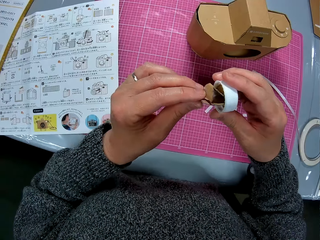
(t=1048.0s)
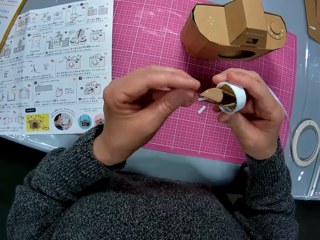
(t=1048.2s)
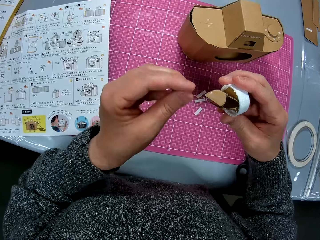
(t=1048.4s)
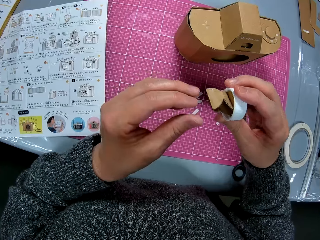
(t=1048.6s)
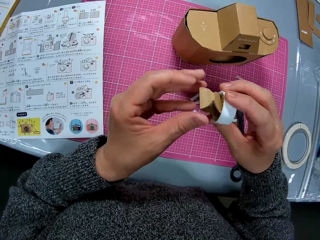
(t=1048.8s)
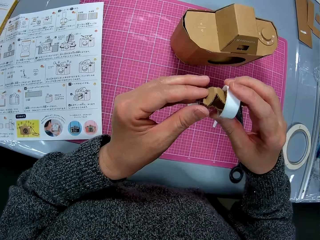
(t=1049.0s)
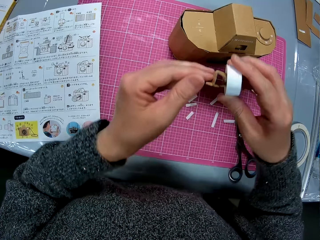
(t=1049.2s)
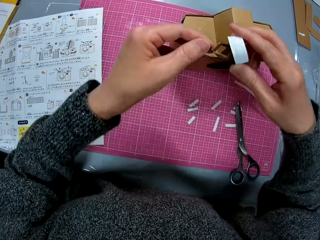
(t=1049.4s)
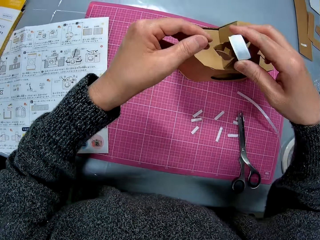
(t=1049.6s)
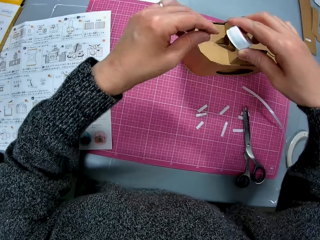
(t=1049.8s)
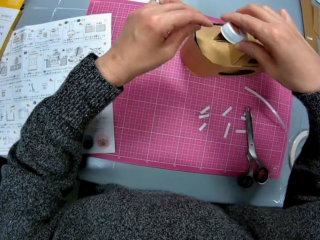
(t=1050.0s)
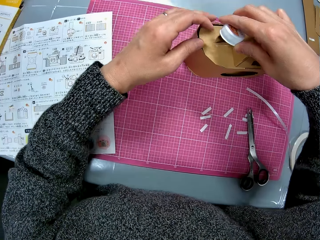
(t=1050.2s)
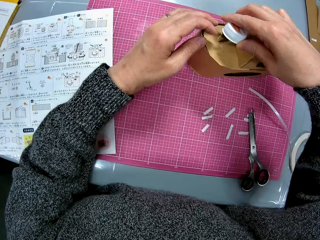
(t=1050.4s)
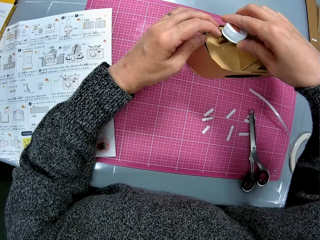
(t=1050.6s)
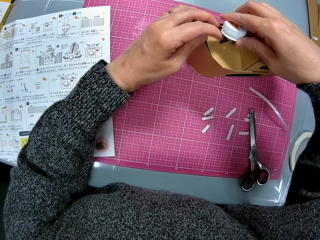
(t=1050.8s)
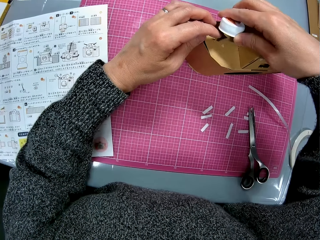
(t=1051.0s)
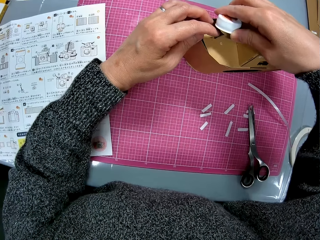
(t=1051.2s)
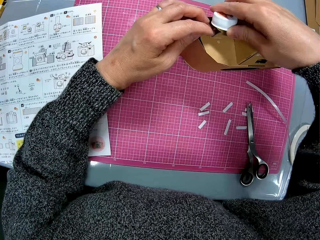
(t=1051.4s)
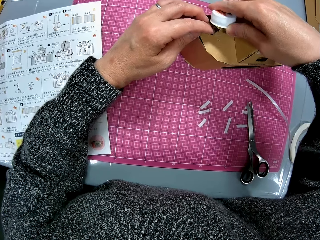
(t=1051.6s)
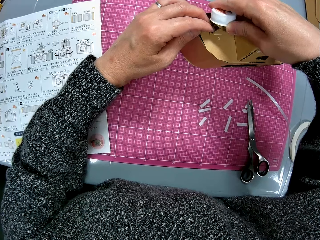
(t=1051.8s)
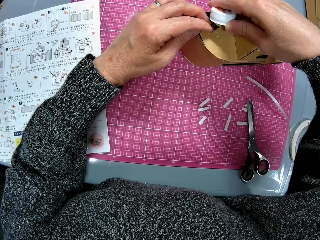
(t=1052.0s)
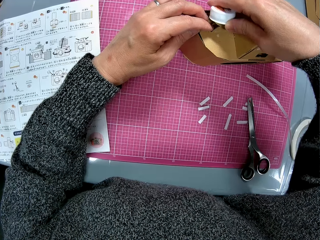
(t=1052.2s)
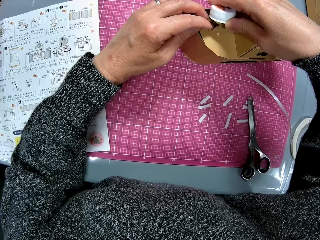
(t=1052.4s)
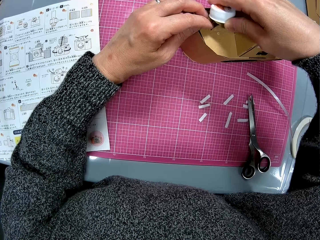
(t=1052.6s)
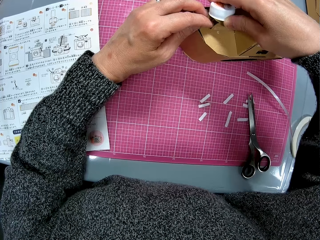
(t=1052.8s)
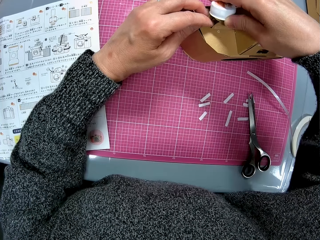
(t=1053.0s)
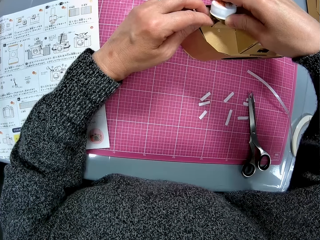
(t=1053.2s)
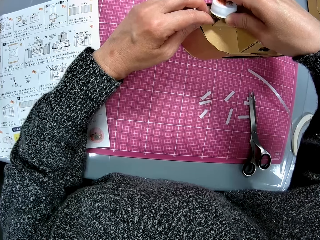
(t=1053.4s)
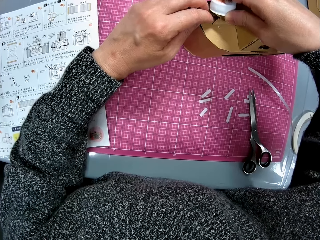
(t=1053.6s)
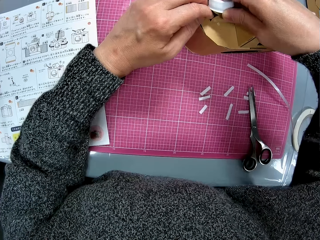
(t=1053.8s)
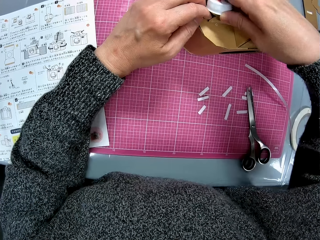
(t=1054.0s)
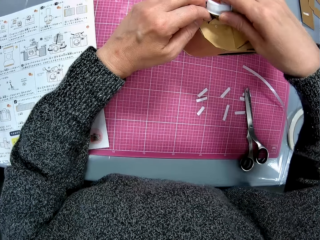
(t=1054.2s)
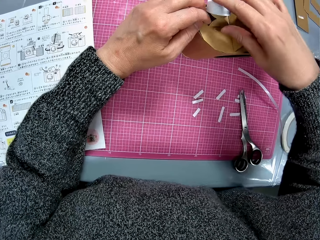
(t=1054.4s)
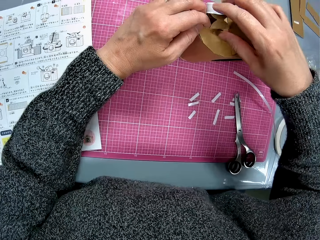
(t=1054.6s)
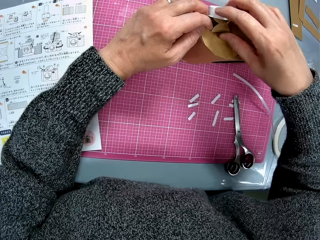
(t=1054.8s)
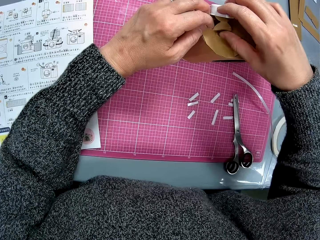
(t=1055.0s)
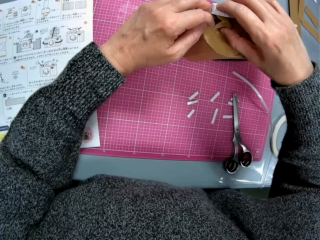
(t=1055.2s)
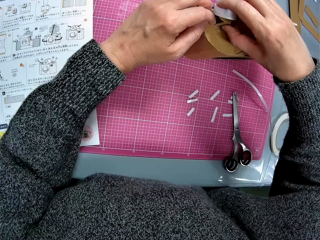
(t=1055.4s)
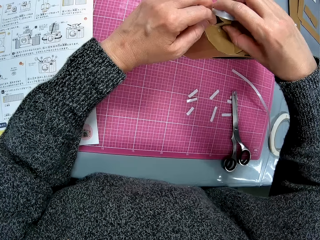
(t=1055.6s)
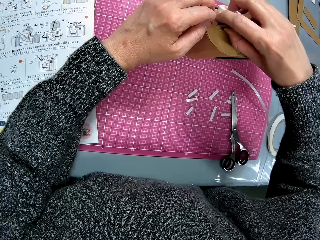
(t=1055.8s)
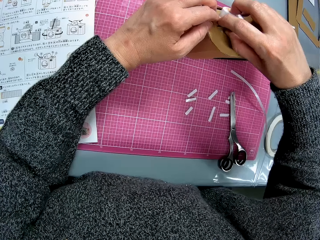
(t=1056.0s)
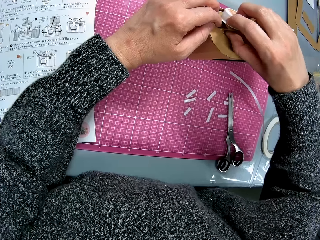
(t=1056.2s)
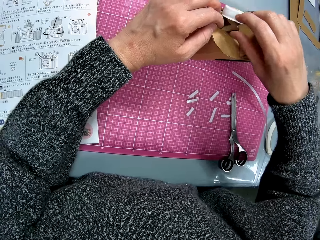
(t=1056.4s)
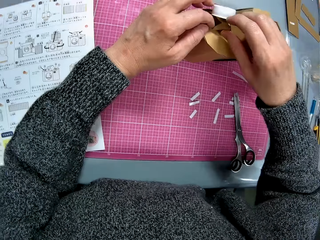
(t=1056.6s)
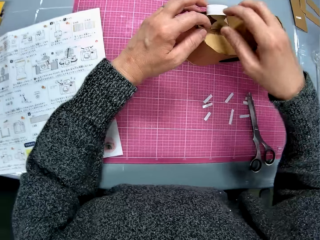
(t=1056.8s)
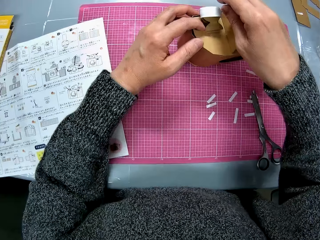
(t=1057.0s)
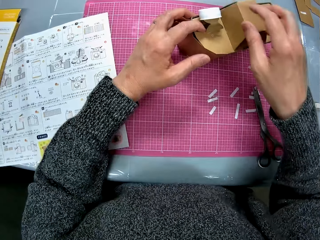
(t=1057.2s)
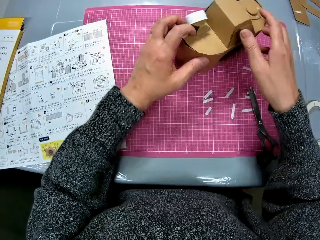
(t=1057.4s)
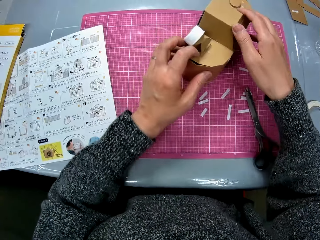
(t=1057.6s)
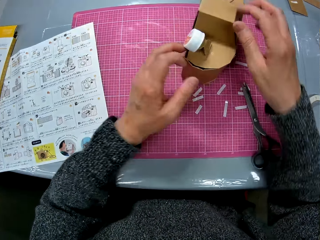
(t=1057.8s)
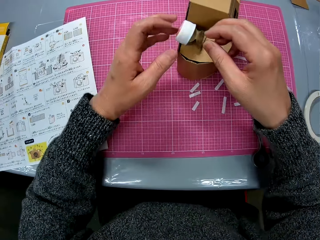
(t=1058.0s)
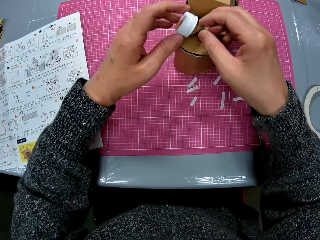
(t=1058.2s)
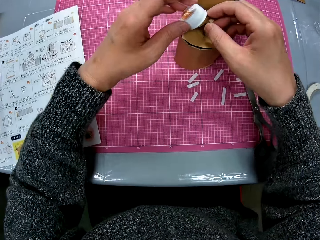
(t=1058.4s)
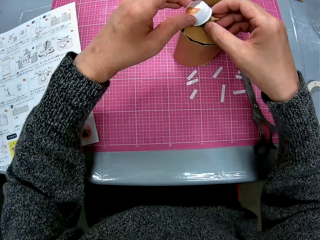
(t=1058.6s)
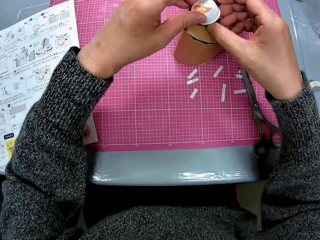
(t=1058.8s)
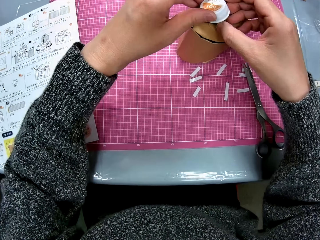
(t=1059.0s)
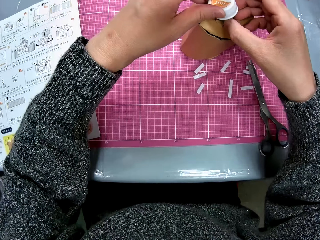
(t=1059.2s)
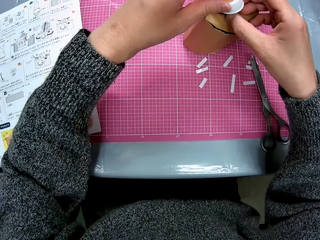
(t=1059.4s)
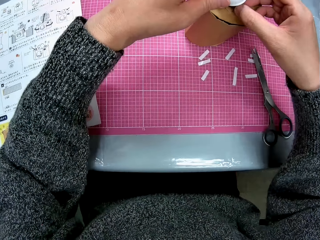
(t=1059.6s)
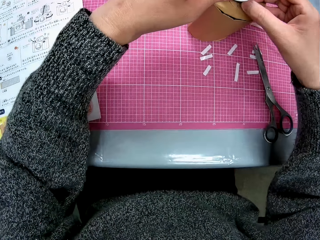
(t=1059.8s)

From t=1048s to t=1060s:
The camera wearer attaches the bottle cover and piece of cardboard on the cardboard camera model.

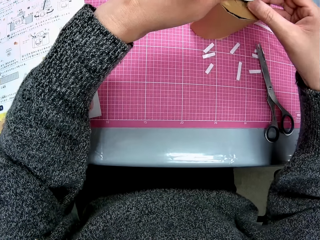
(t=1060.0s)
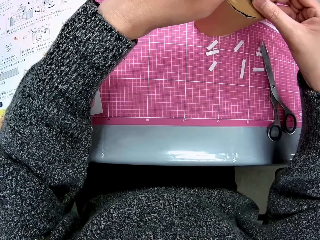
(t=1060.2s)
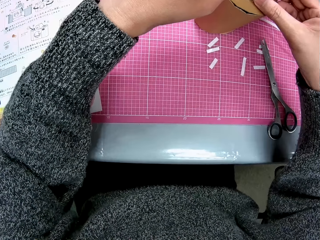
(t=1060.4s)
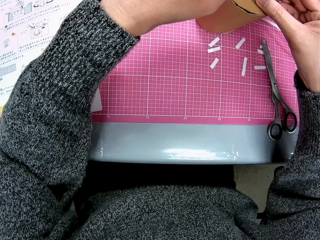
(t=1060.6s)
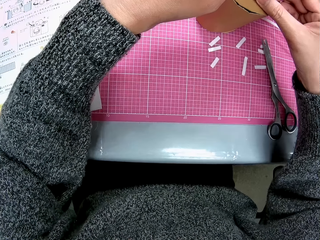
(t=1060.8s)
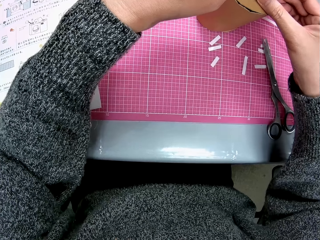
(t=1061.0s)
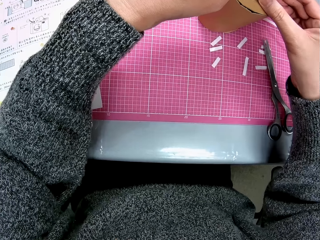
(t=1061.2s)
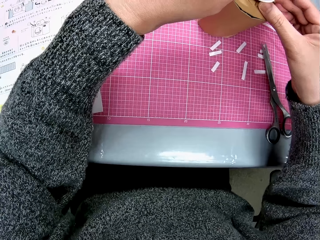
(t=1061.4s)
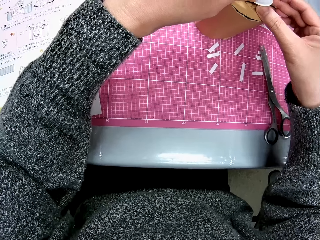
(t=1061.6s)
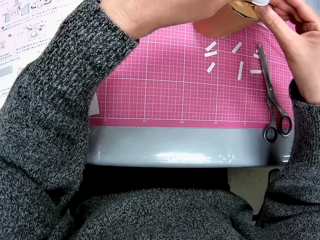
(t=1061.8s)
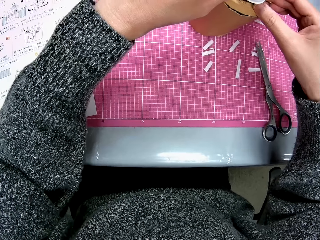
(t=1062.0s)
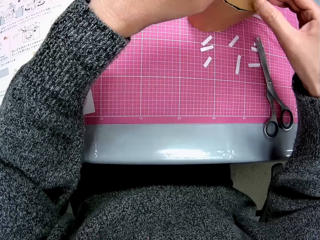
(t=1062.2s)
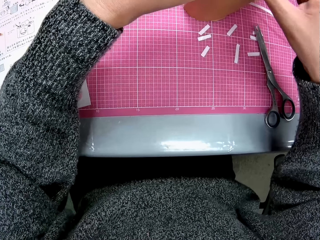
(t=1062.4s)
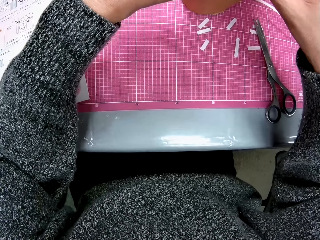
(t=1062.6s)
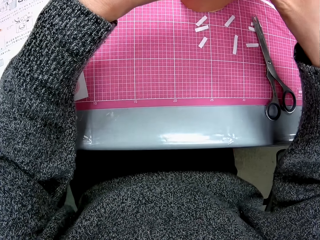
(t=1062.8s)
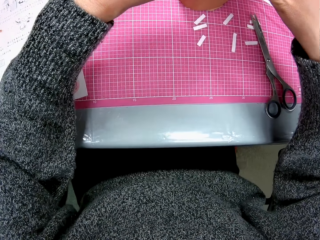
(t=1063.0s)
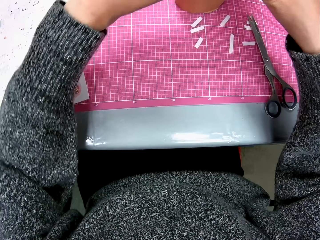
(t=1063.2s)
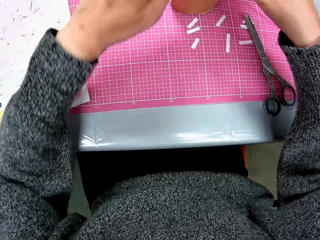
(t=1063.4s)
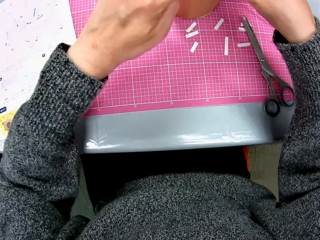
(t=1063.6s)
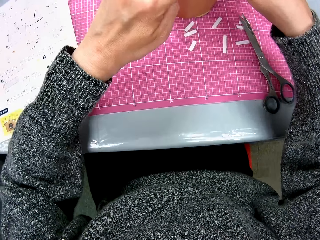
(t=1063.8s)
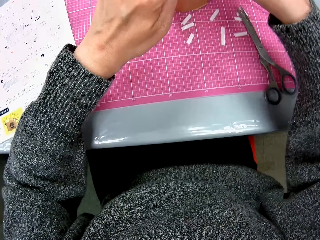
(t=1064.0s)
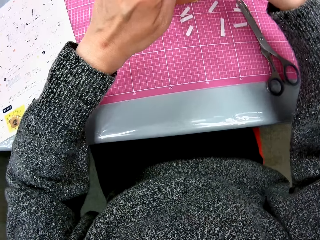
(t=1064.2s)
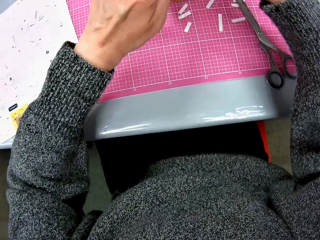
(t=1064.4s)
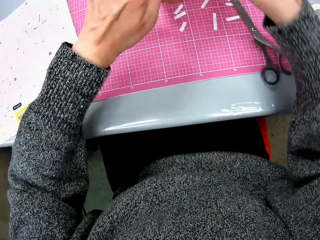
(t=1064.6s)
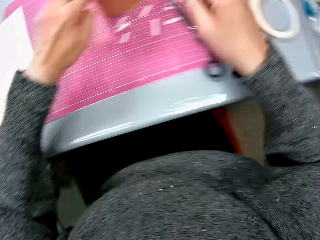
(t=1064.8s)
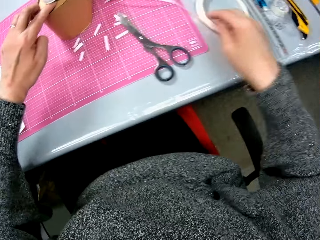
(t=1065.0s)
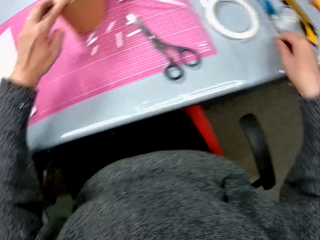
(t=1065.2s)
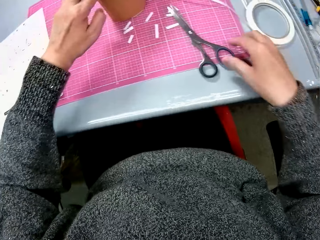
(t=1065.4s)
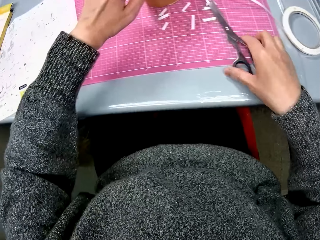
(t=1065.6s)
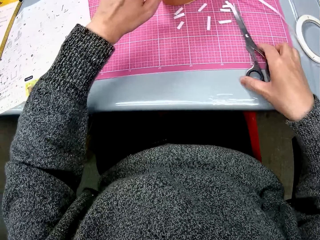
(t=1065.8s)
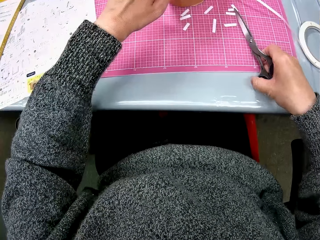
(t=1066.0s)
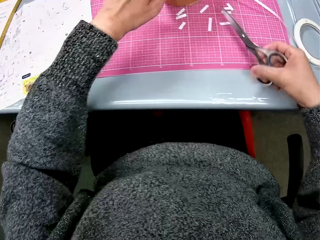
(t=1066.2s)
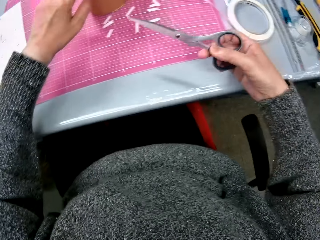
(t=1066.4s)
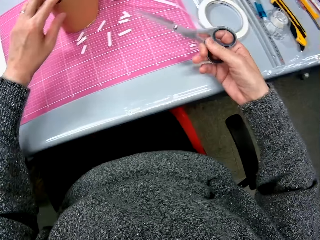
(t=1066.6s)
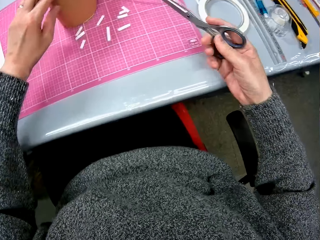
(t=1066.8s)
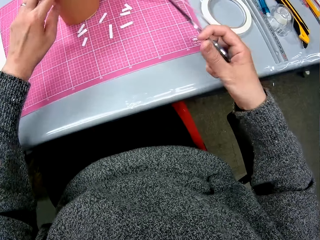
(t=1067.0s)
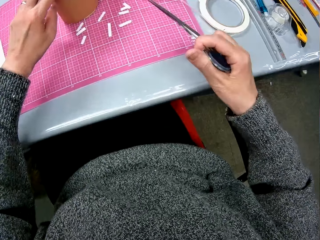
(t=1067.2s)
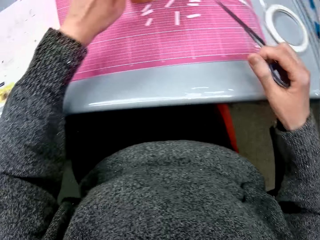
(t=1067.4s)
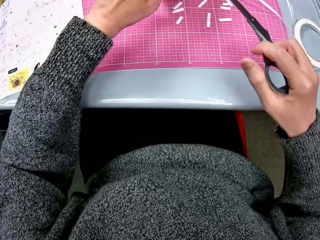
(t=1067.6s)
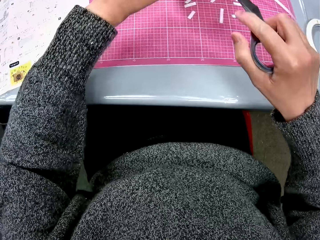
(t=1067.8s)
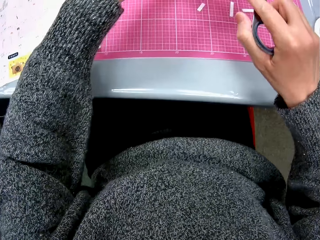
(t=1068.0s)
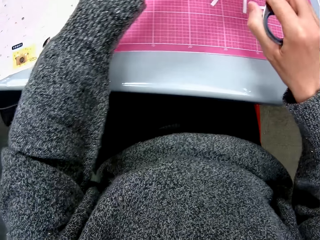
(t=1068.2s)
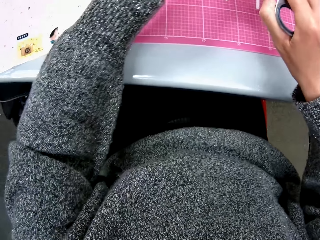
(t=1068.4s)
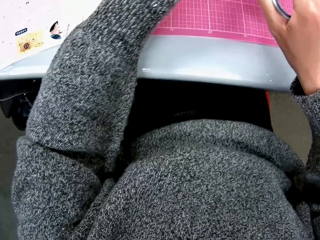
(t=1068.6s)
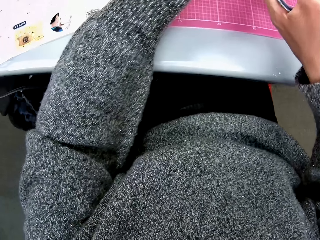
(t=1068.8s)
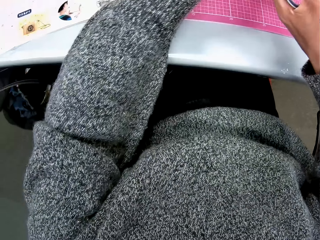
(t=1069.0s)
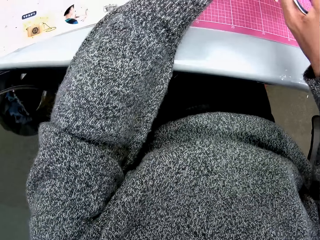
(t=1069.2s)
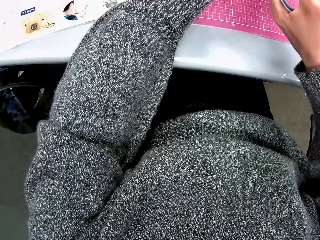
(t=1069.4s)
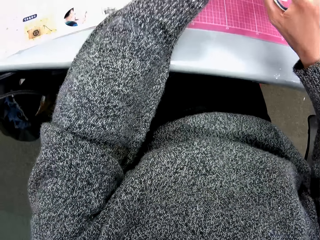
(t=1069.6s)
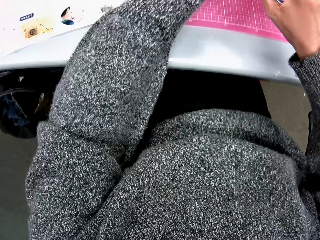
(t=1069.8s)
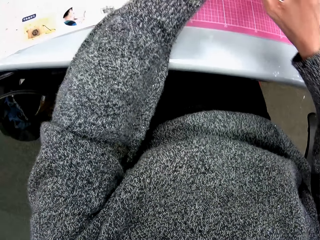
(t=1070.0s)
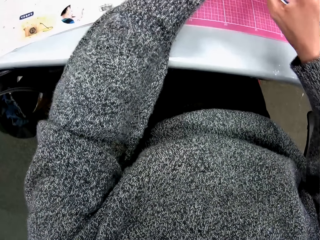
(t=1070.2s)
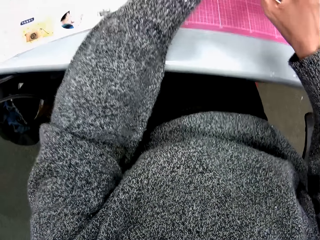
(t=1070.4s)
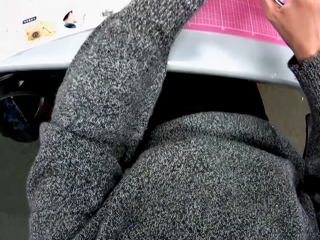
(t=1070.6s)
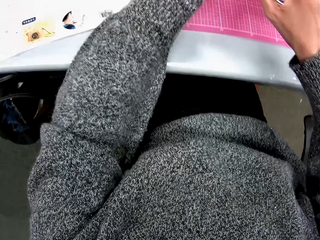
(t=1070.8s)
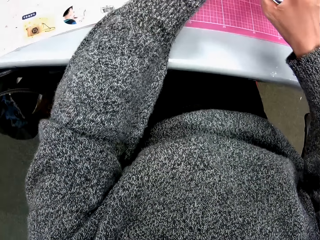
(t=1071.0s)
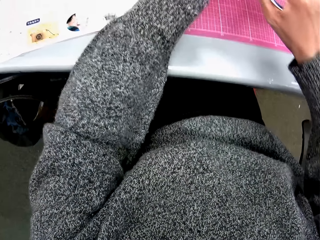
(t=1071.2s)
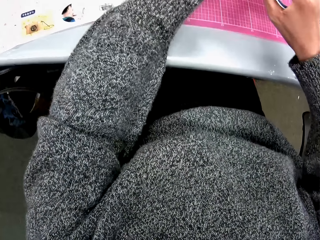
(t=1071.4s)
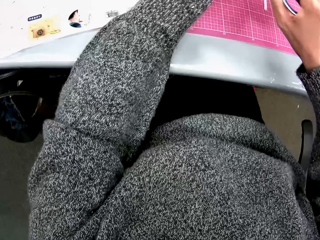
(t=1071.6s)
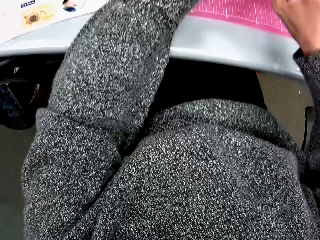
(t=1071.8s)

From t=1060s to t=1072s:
The camera wearer picks up the pair of scissors from the cutting sheet. They fit the bottle cover and piece of cardboard to the cardboard camera model with the pair of scissors. They cut with the scissors.
